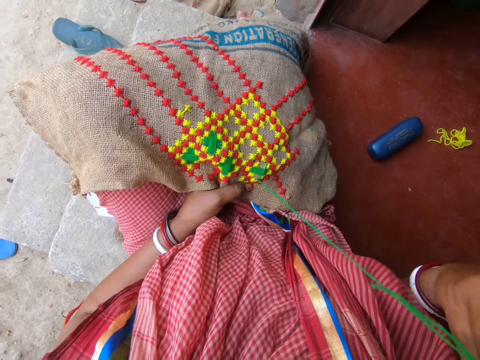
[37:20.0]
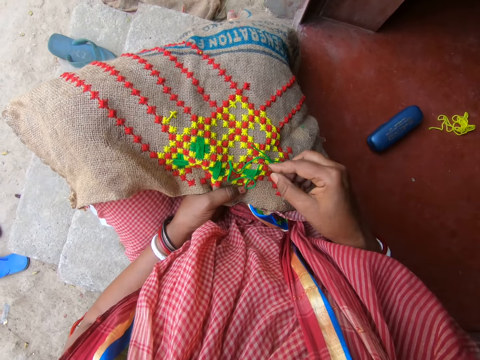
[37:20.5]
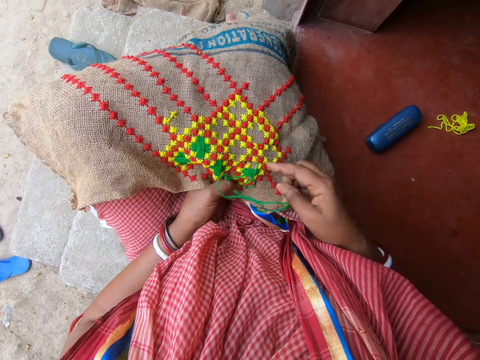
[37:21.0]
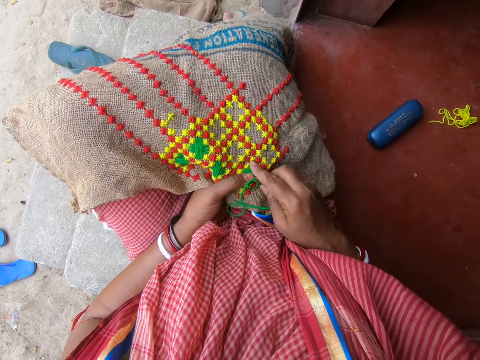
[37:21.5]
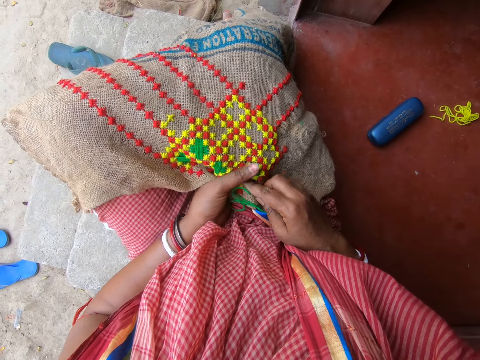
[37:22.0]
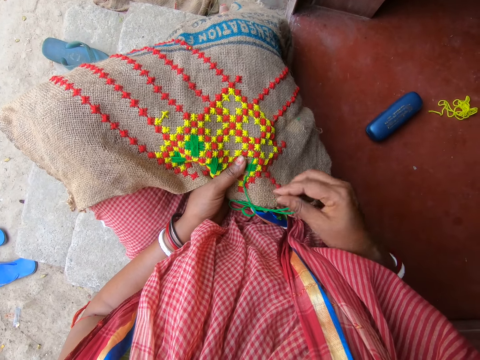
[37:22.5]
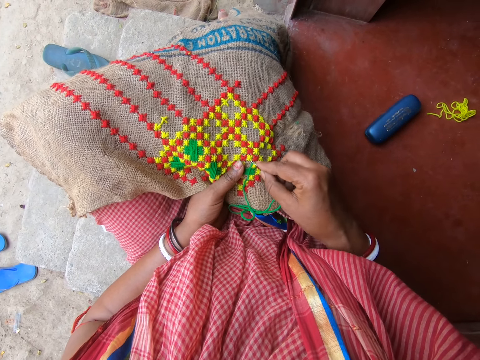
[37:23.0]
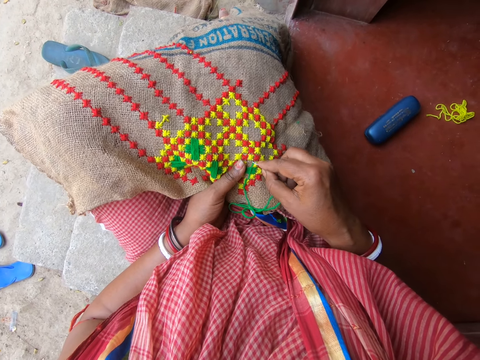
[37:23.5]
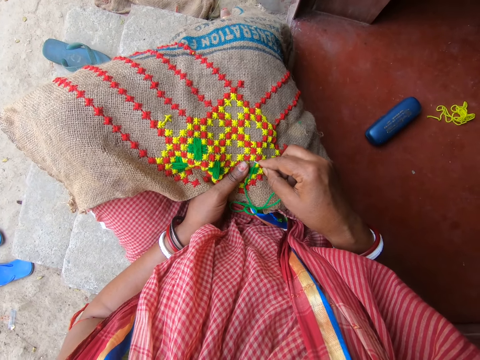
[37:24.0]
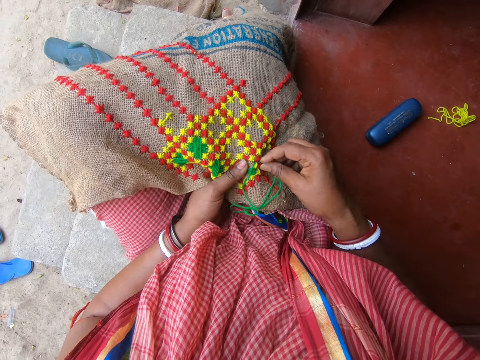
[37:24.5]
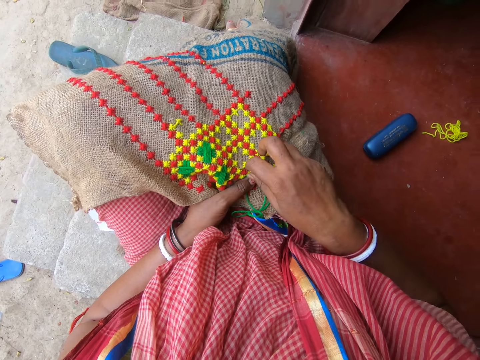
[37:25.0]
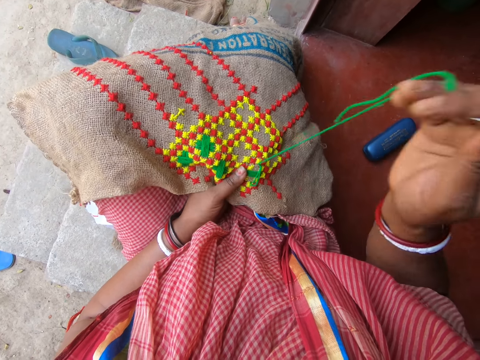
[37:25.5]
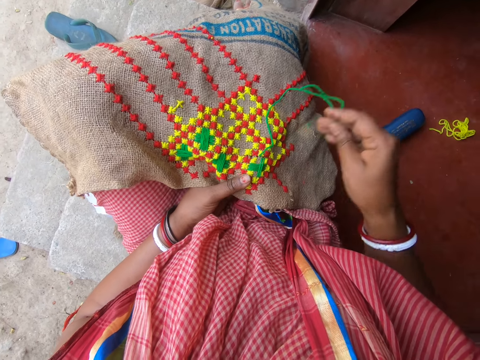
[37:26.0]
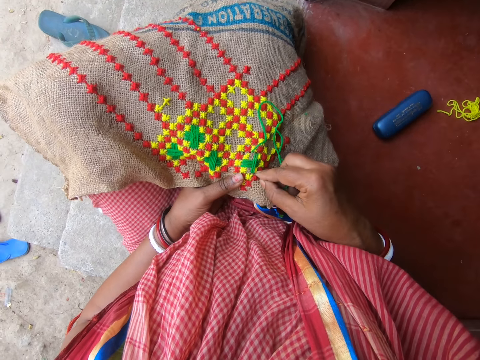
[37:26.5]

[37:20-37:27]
A man converses with the camera wearer.

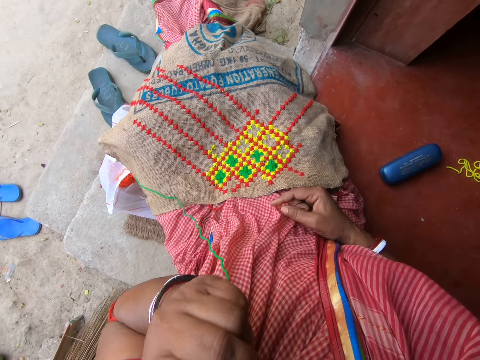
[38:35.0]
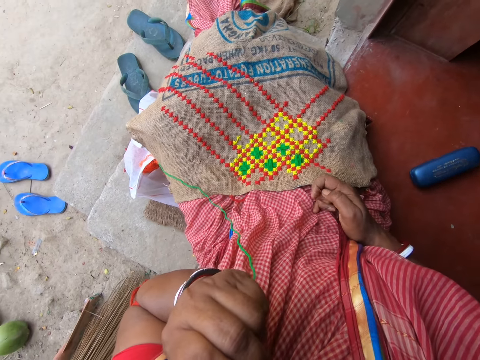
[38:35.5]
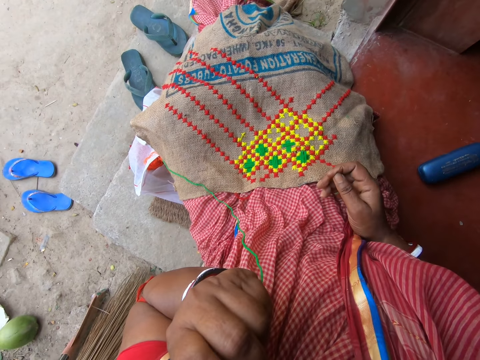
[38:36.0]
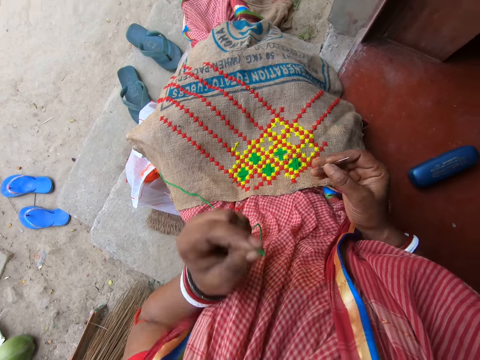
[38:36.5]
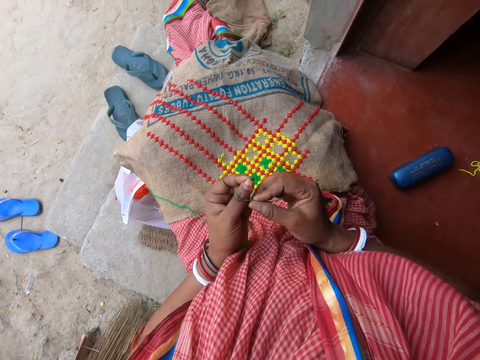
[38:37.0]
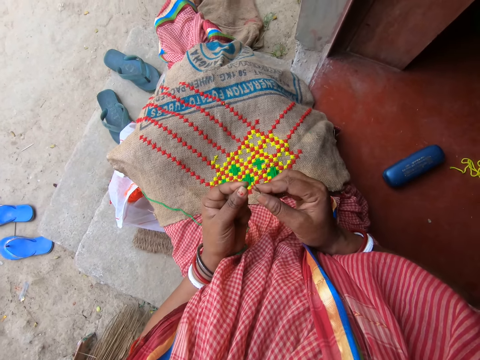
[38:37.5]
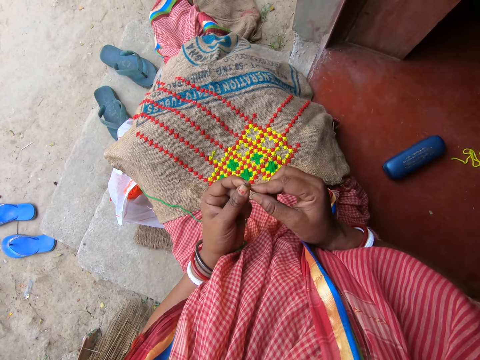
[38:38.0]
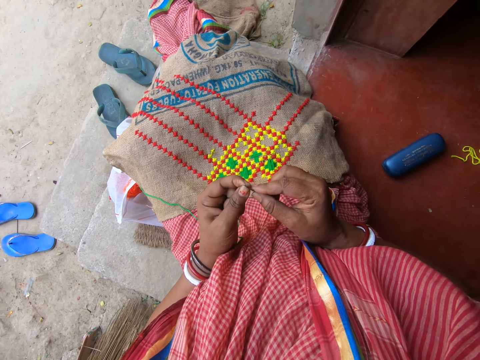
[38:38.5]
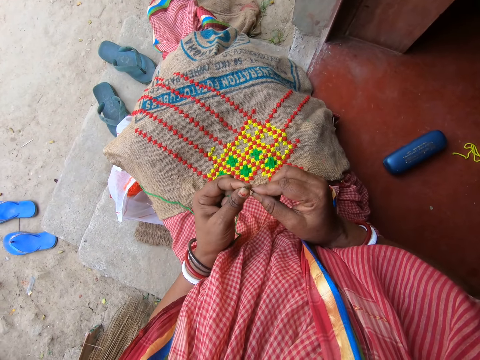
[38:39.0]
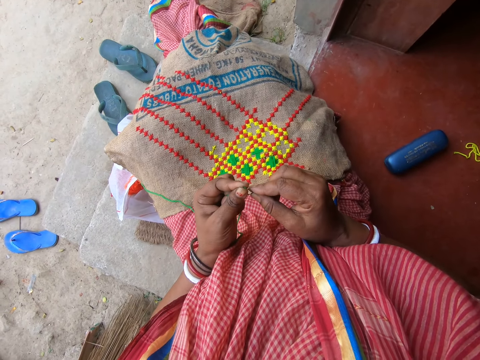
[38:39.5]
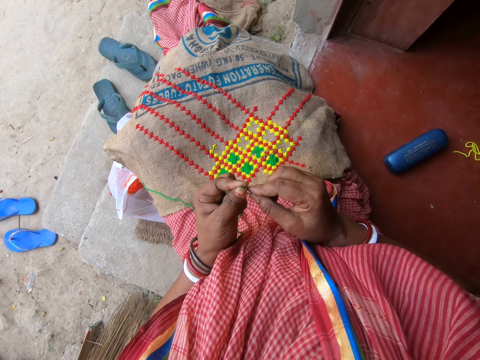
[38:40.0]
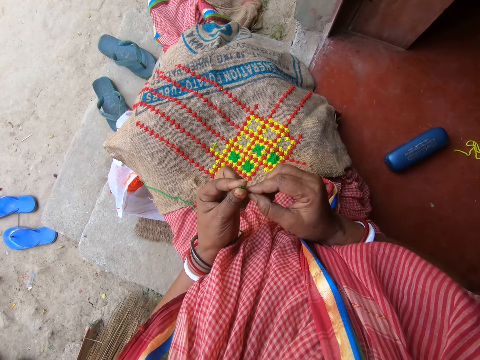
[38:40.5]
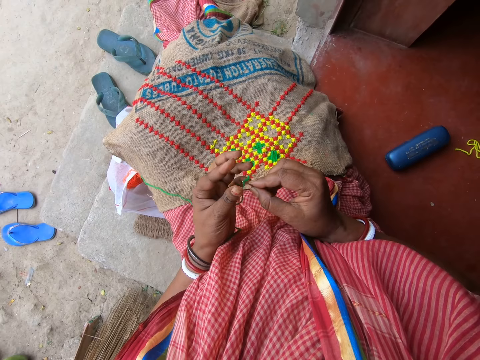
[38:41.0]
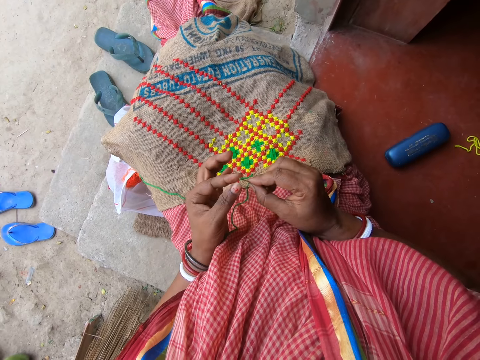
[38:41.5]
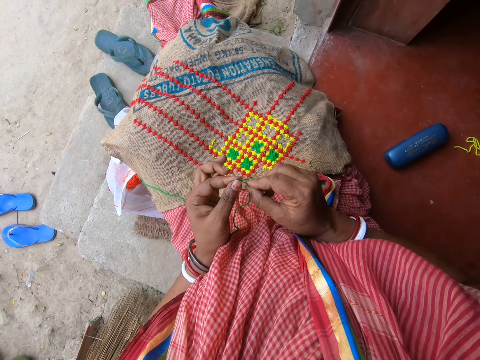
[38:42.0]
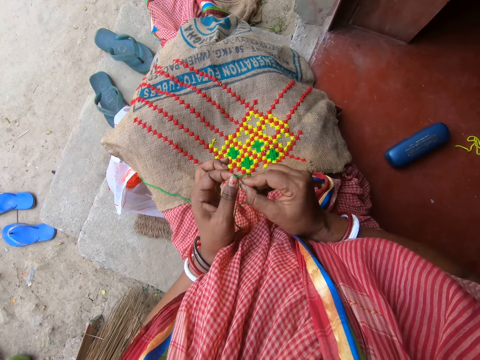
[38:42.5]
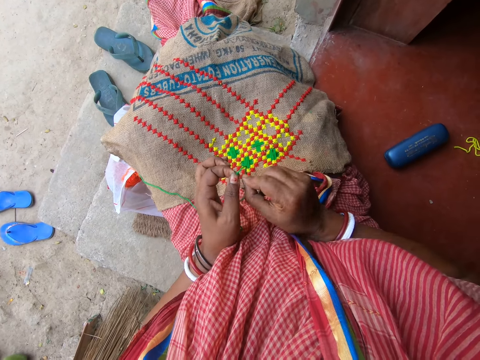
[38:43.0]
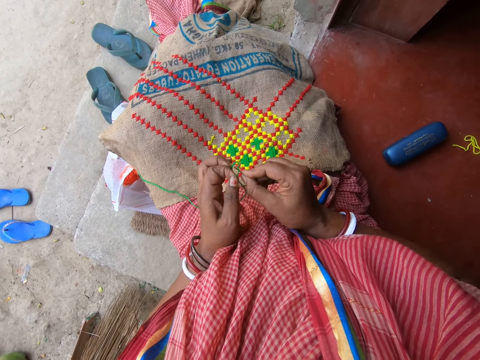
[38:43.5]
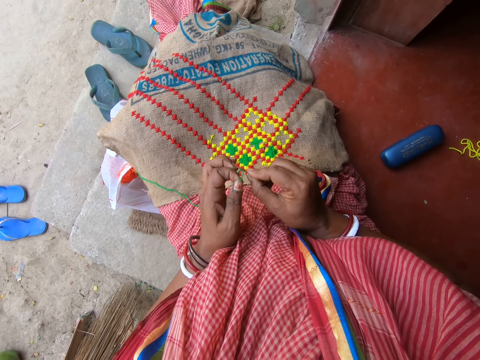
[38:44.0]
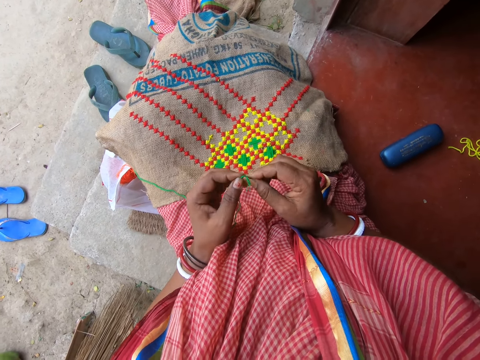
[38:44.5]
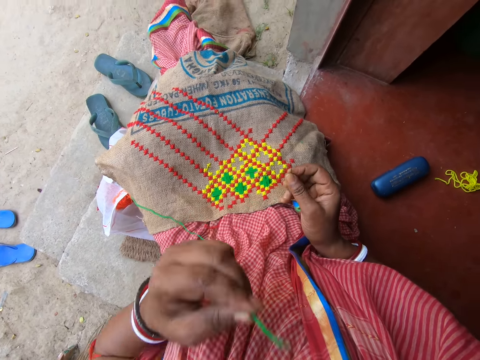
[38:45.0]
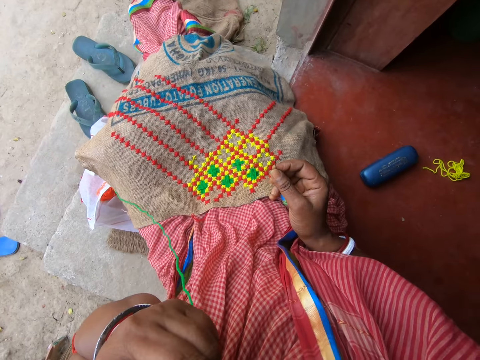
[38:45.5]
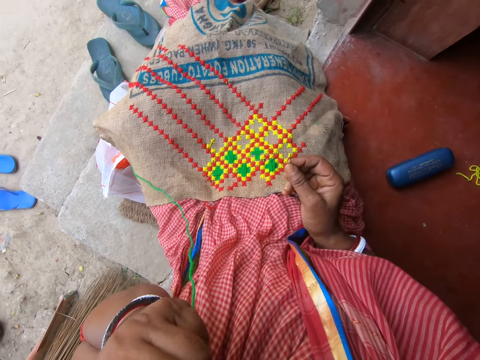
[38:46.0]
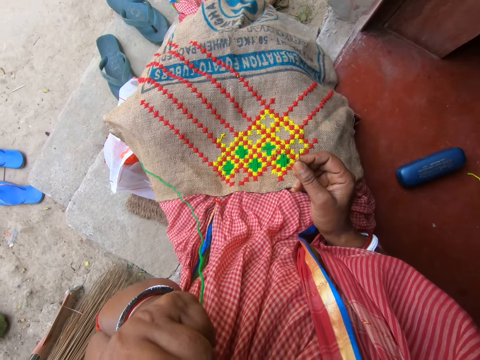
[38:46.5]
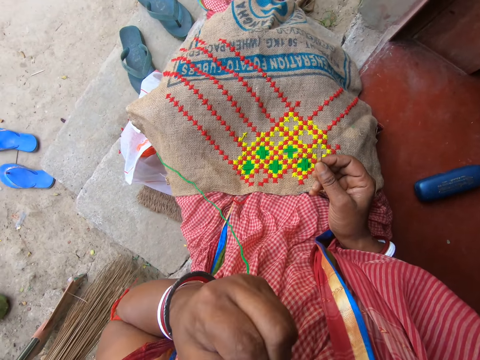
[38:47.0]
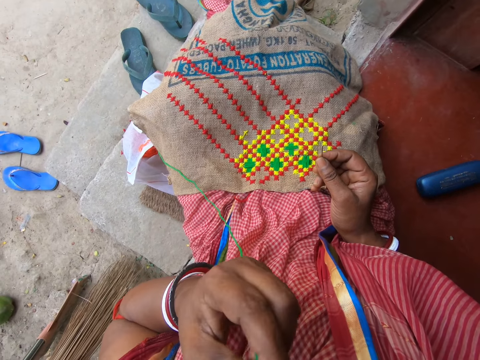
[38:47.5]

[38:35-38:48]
The camera wearer puts the wool or thread in the mouth. She places the needle in her right hand on her left hand. She threads the needle in her right hand with the thread in her left hand. She pulls the wool. She puts the thread in her left hand in her mouth.

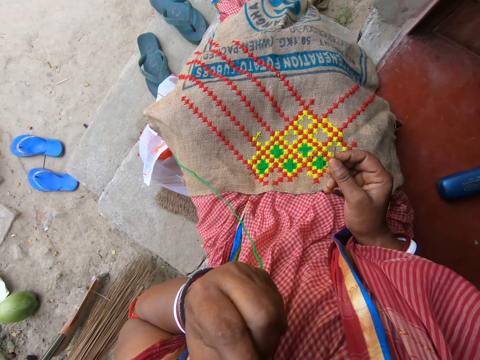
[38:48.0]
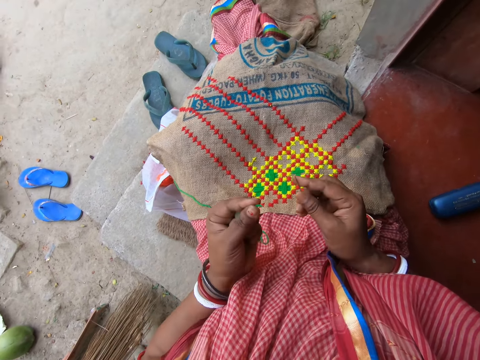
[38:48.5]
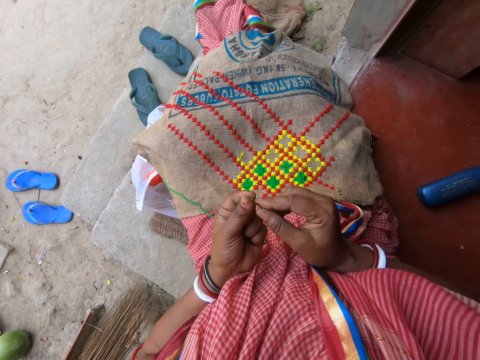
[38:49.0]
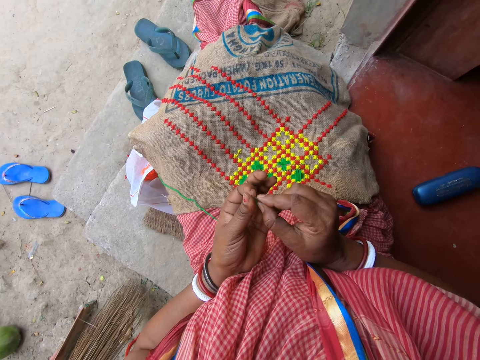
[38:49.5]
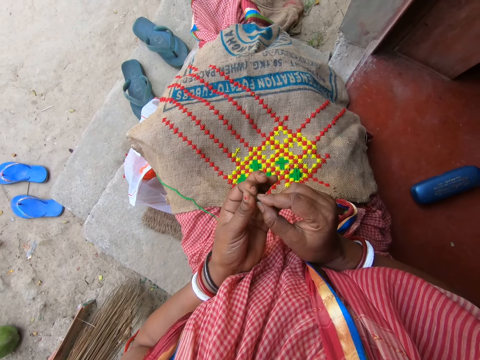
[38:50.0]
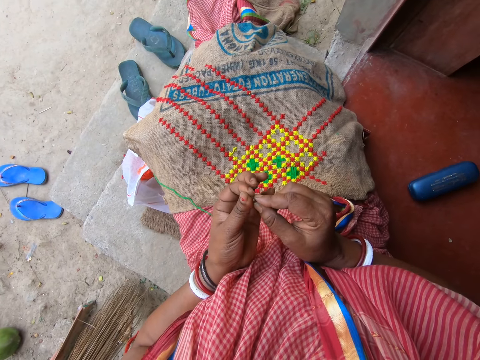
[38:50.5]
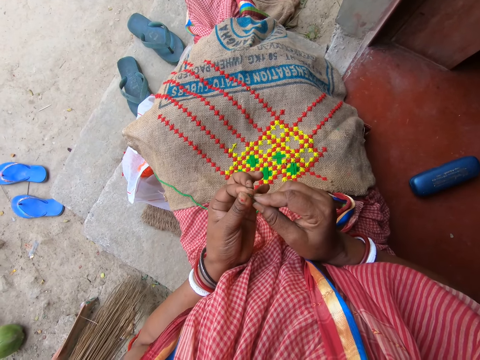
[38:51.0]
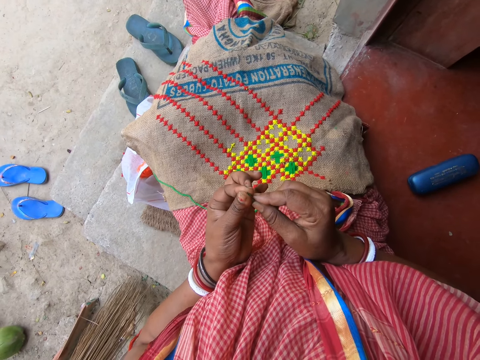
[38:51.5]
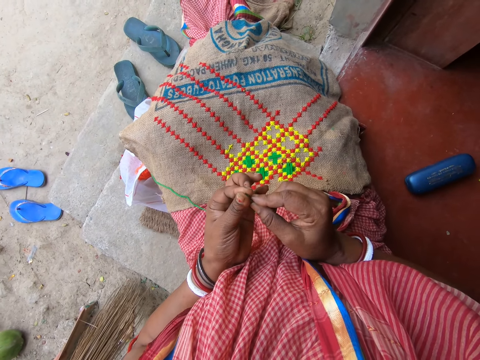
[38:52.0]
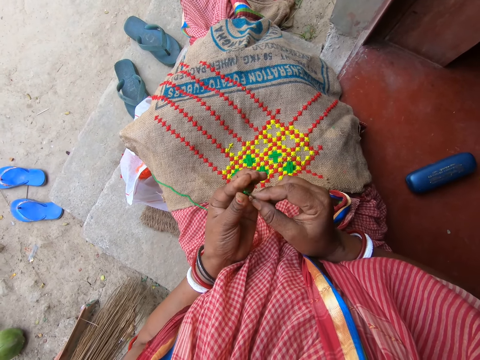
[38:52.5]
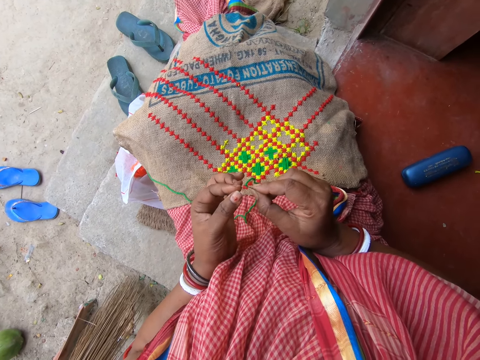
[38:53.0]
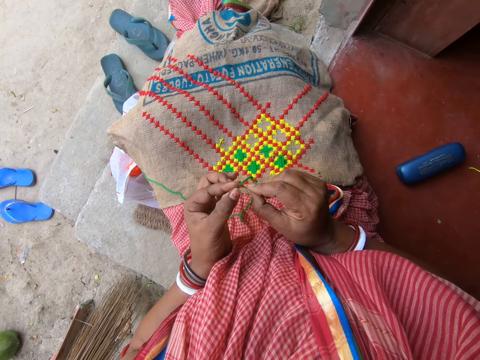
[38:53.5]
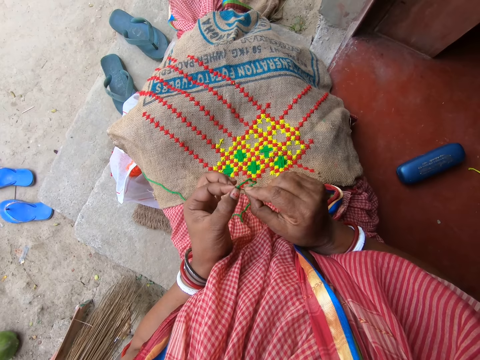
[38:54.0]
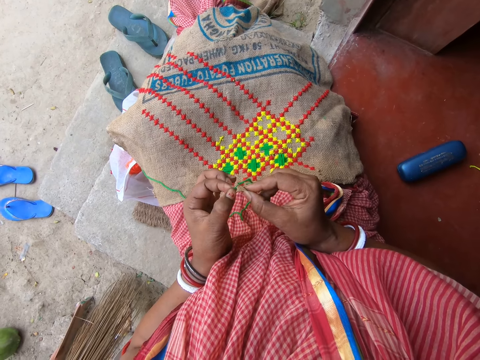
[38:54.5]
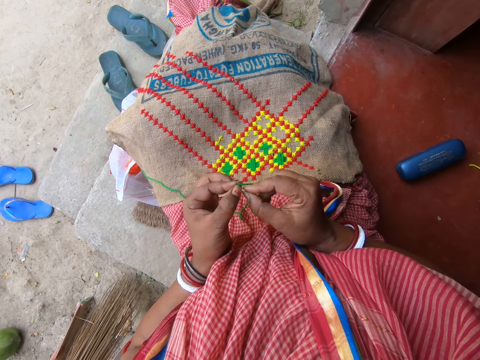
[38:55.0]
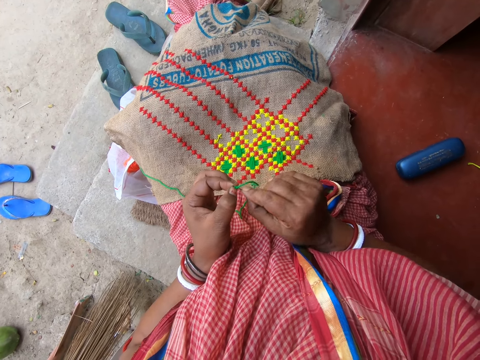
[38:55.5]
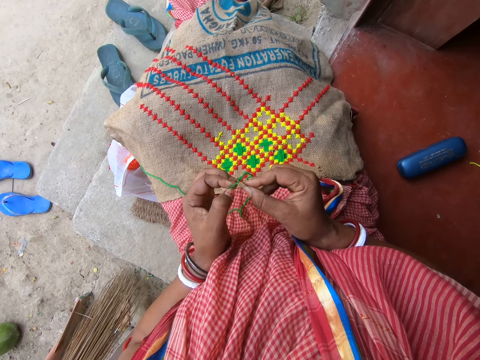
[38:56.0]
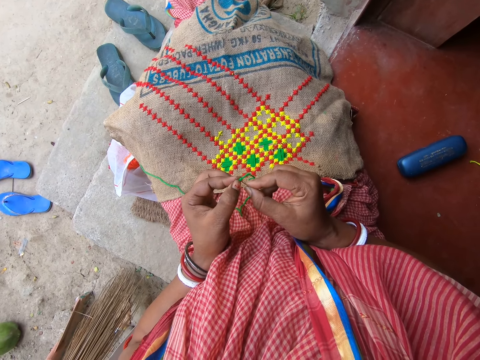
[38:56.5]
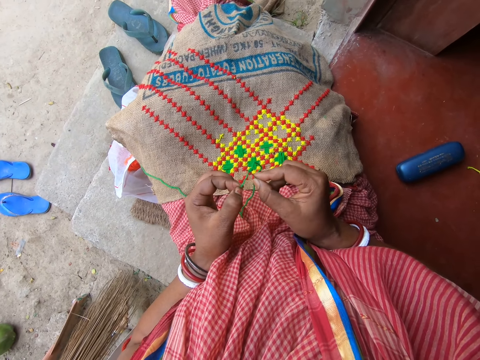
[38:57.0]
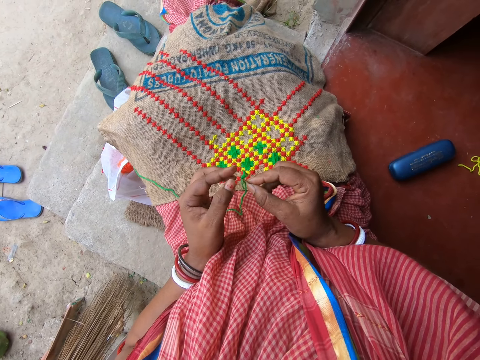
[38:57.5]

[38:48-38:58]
The camera wearer threads the needle in her right hand with the thread or wool in her left hand. She pulls the wool.
